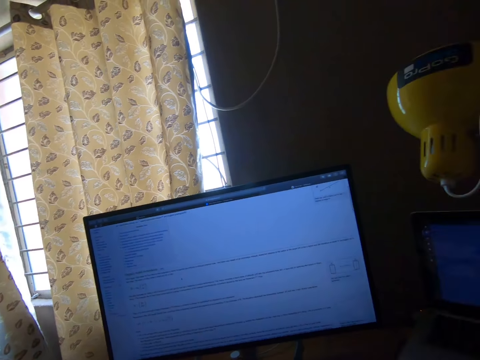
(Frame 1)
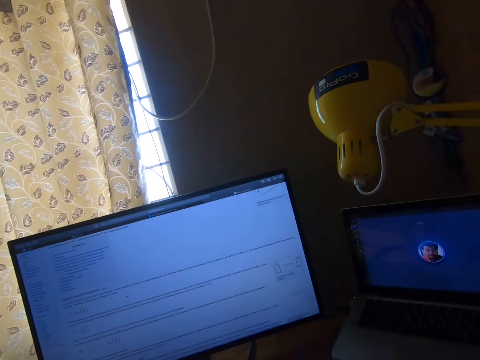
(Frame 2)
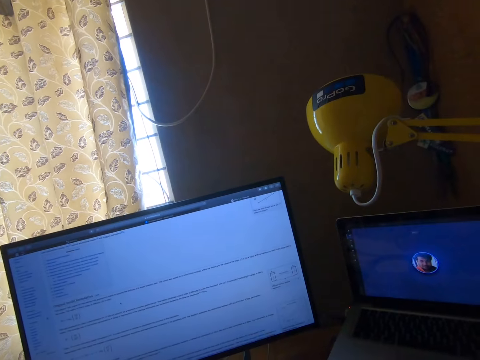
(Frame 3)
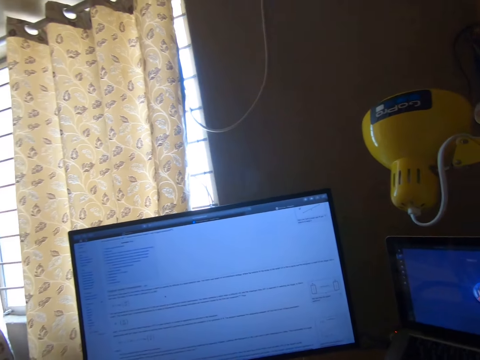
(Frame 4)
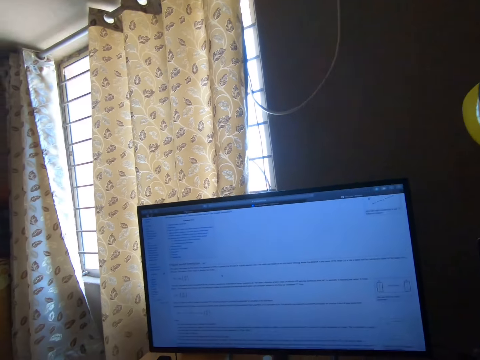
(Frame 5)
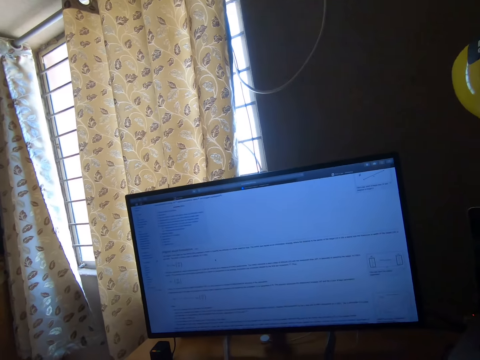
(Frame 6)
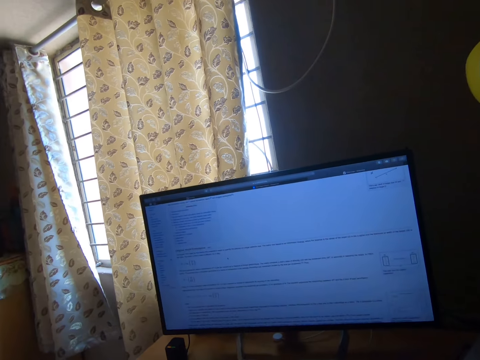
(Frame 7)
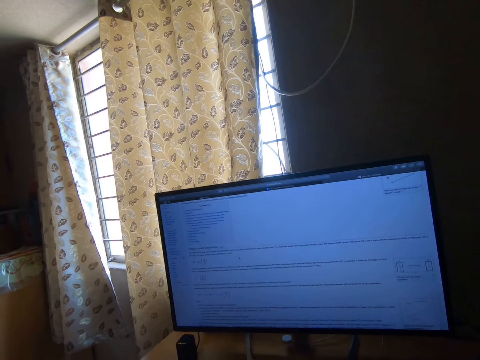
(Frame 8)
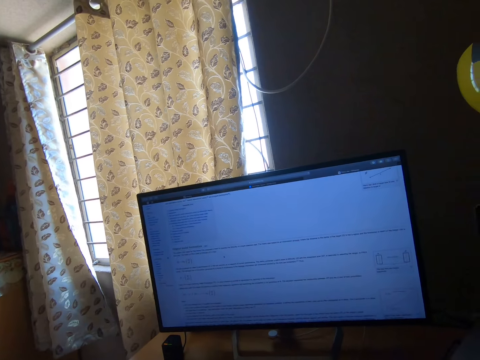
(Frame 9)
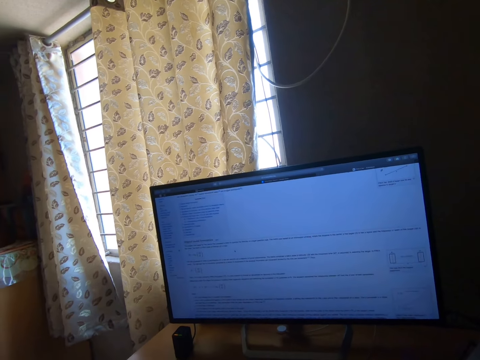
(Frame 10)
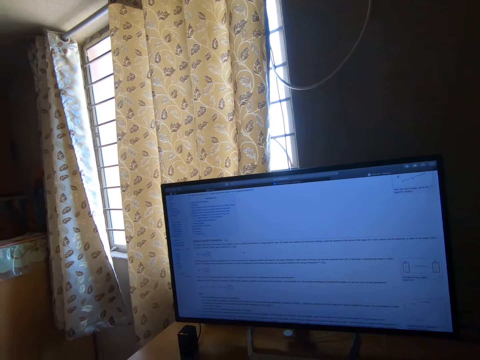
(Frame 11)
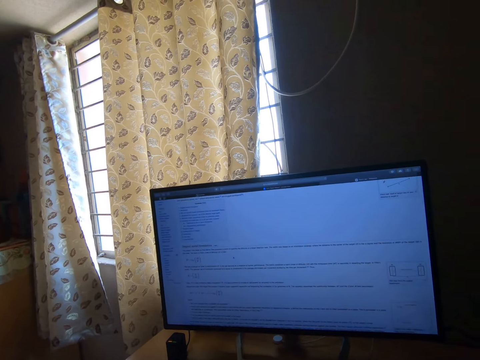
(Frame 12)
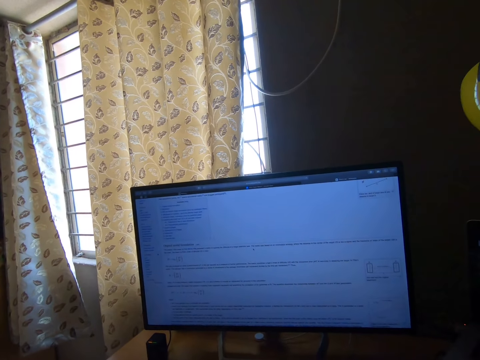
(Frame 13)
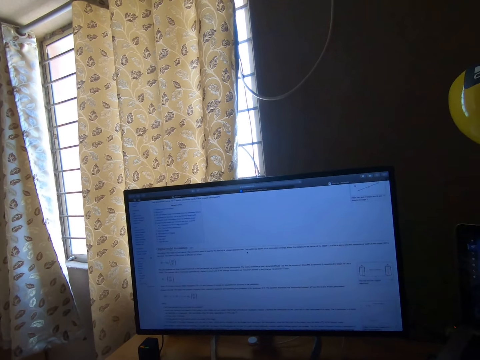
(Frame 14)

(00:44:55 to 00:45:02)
The camera wearer stares at the monitors.

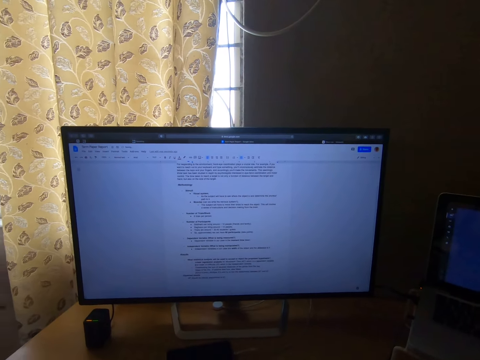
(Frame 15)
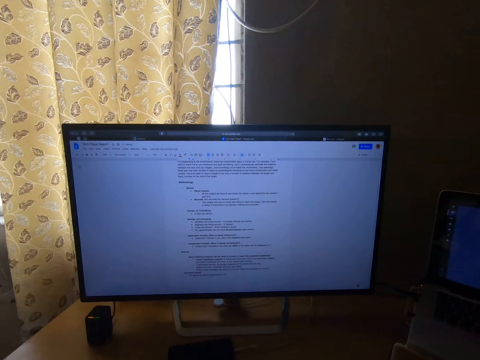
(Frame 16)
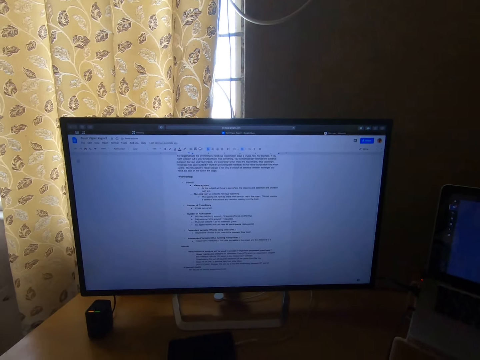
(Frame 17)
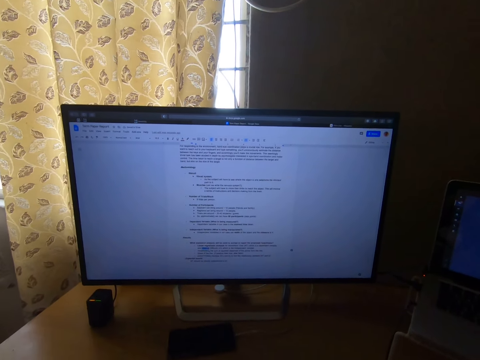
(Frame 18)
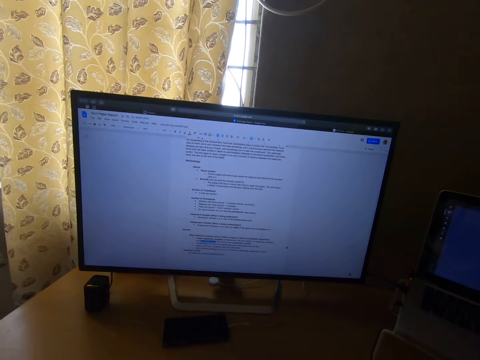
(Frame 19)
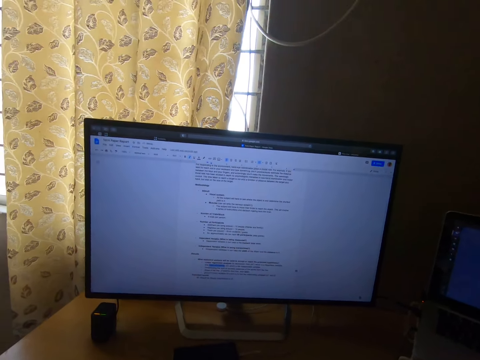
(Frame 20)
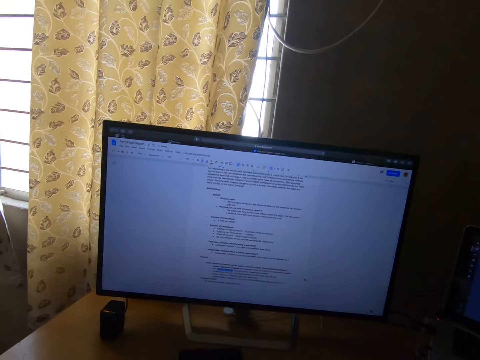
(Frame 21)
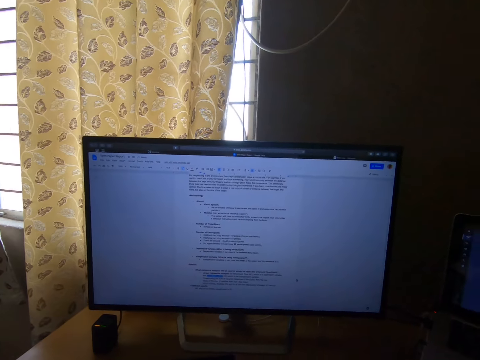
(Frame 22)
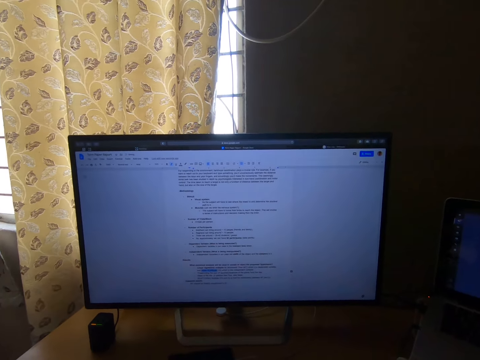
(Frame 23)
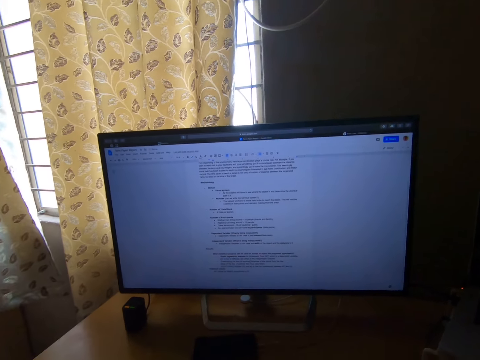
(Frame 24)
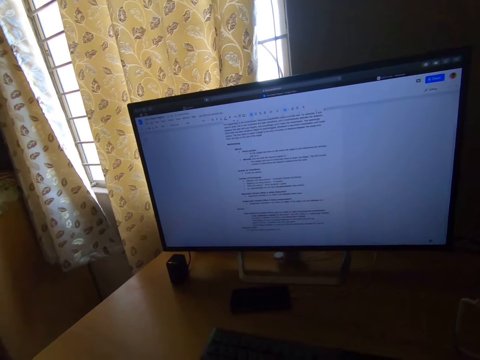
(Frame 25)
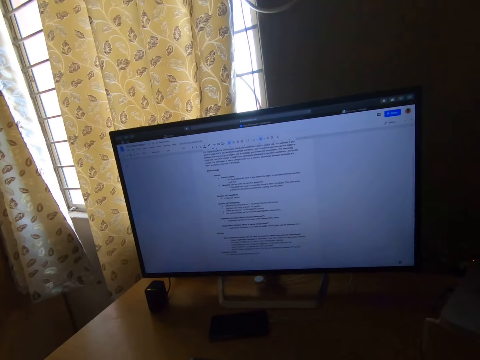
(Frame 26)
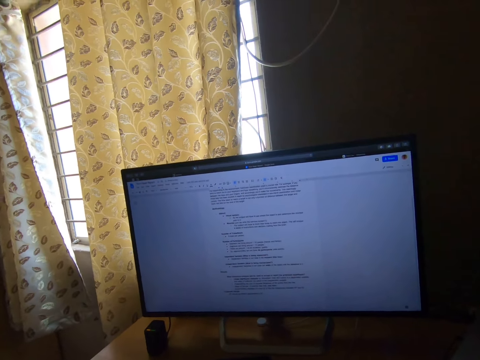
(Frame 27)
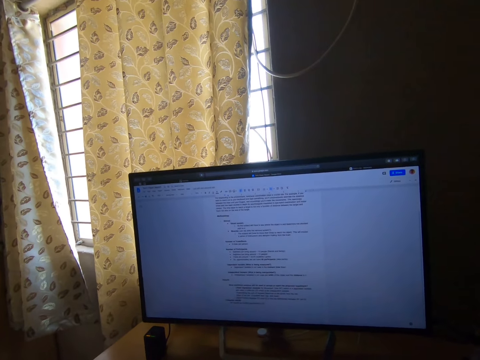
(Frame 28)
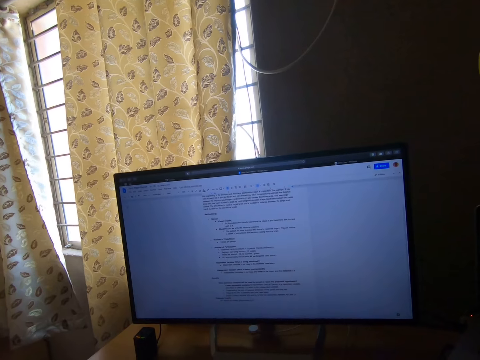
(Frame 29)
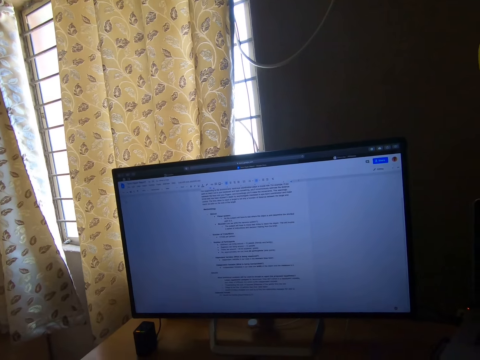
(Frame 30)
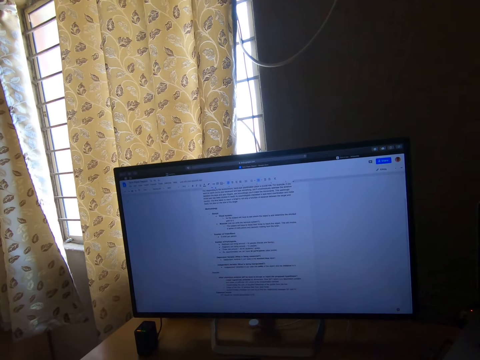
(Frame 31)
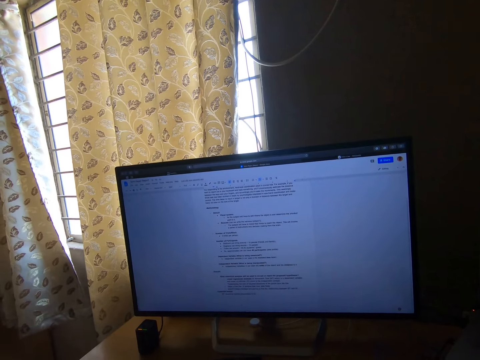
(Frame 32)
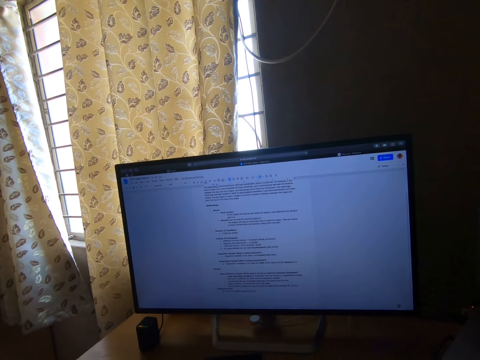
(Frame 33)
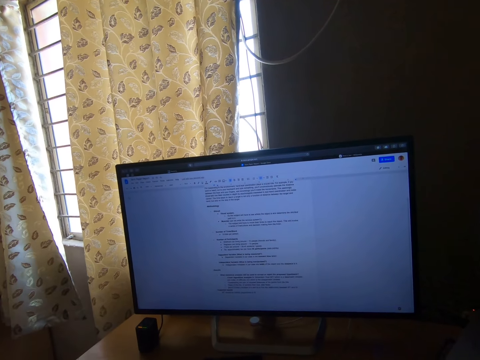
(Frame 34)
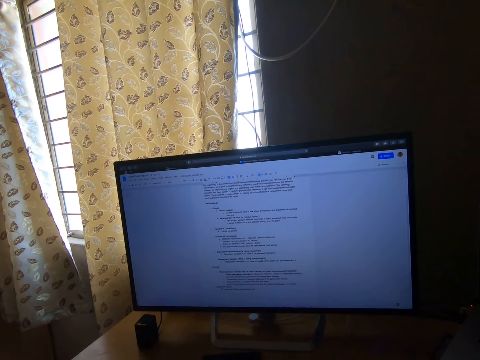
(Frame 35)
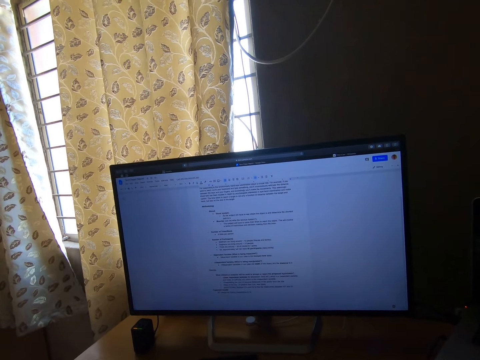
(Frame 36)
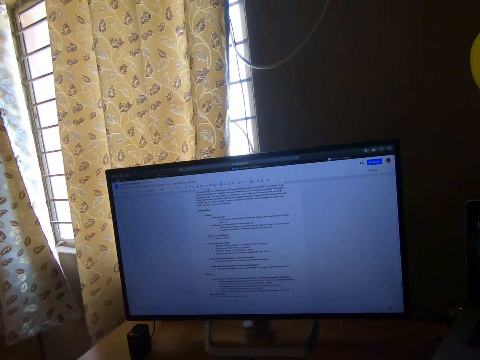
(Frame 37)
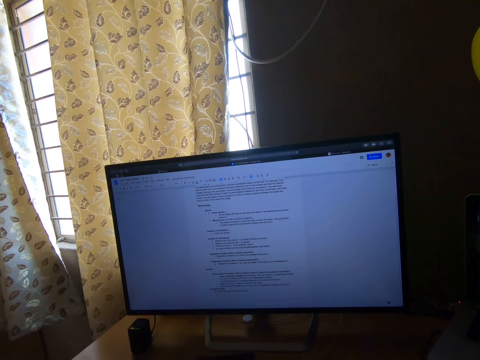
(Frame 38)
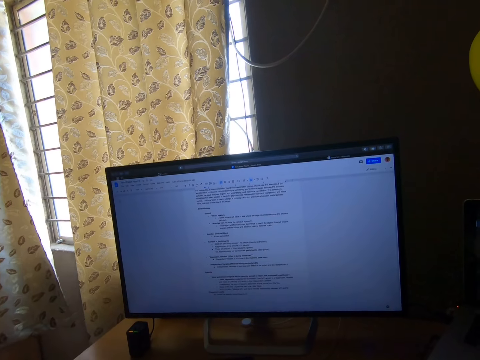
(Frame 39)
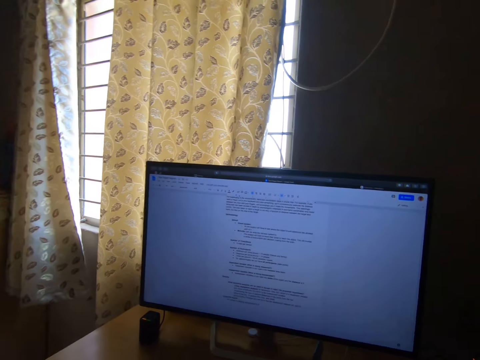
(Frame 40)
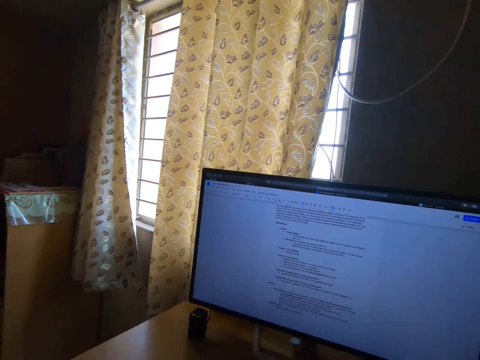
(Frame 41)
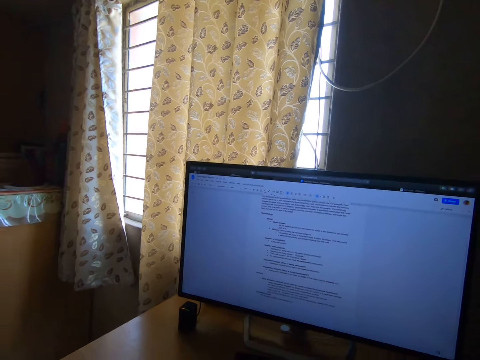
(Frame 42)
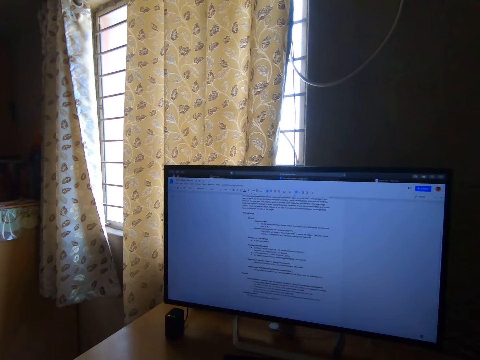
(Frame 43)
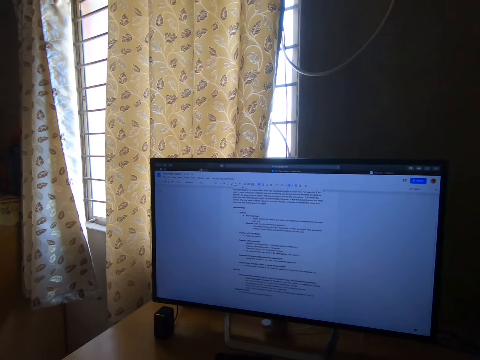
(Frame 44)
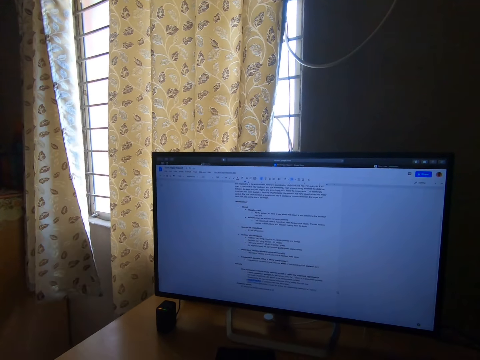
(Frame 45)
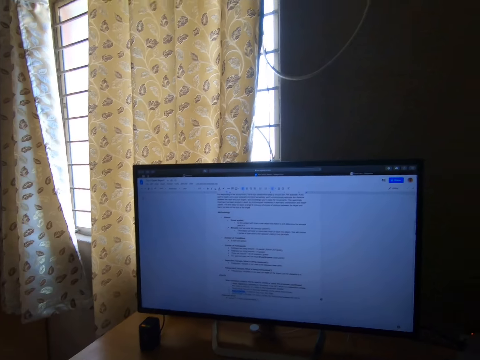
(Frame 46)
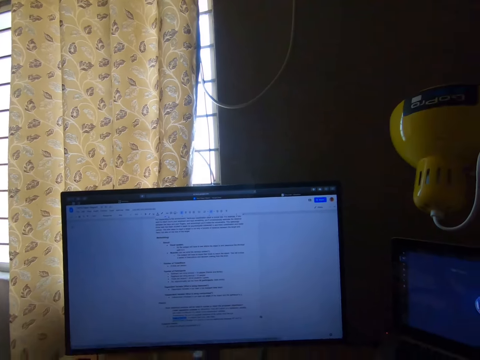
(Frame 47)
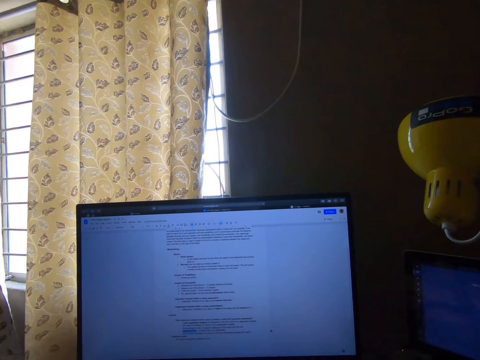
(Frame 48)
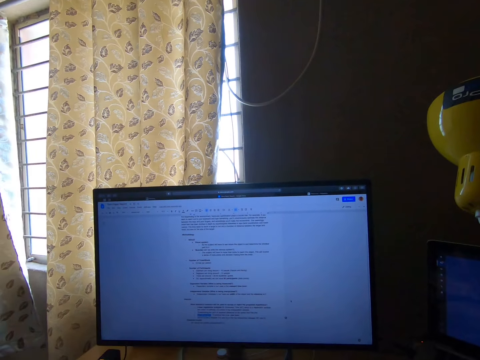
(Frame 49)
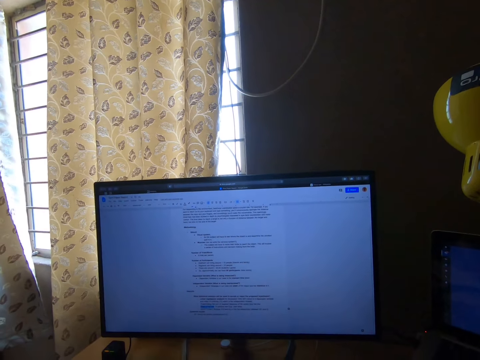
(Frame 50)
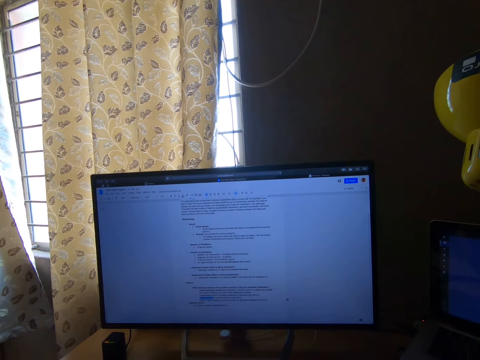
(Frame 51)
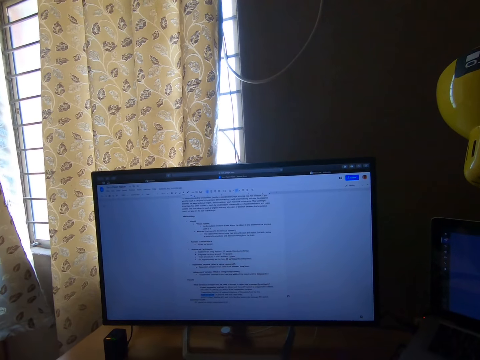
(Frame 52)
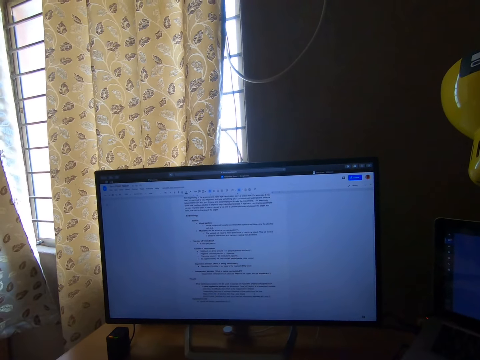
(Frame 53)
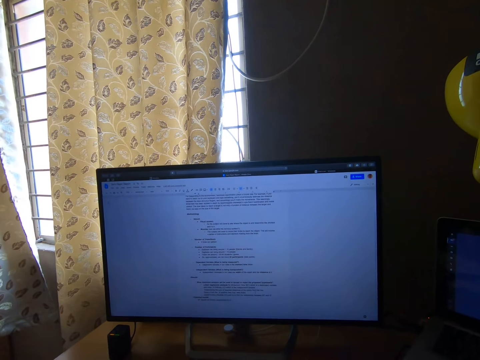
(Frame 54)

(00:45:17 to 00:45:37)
The camera wearer types on the keyboard. They turn the head right and stare at the monitor on the table.
